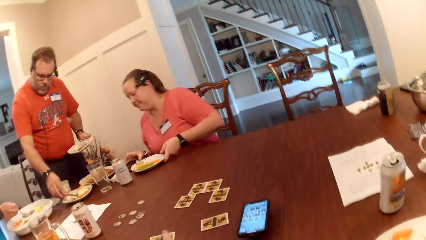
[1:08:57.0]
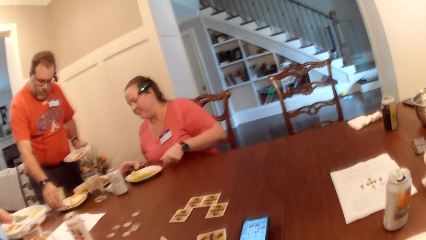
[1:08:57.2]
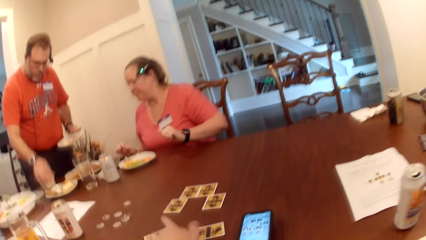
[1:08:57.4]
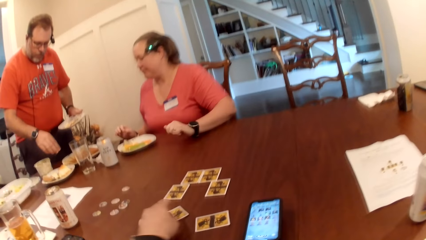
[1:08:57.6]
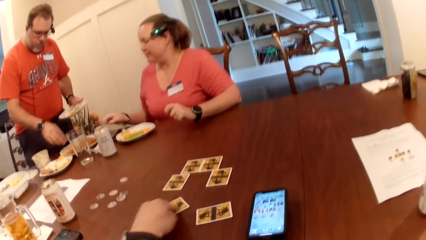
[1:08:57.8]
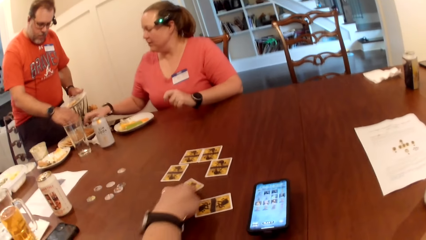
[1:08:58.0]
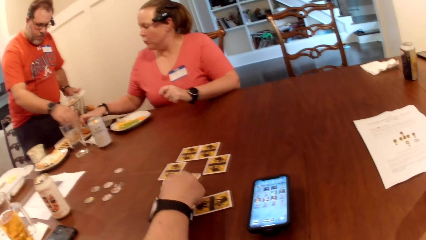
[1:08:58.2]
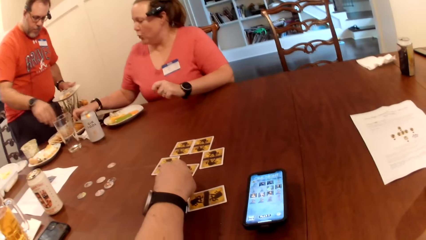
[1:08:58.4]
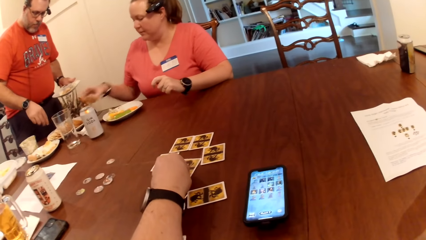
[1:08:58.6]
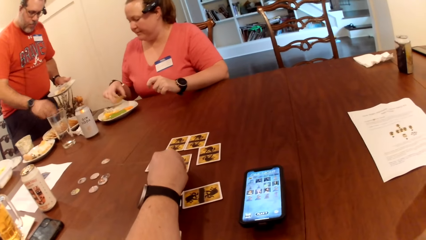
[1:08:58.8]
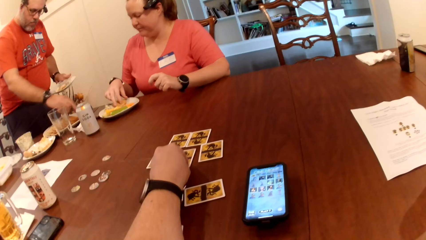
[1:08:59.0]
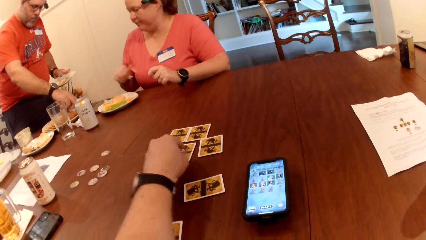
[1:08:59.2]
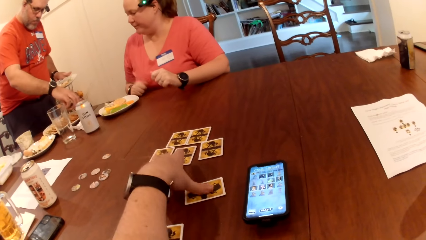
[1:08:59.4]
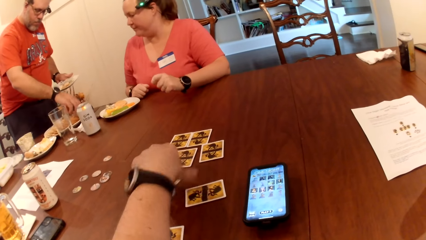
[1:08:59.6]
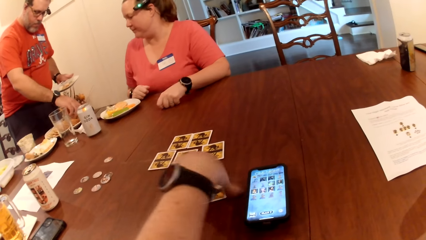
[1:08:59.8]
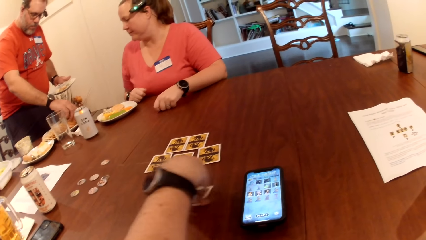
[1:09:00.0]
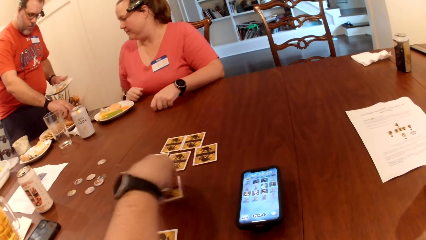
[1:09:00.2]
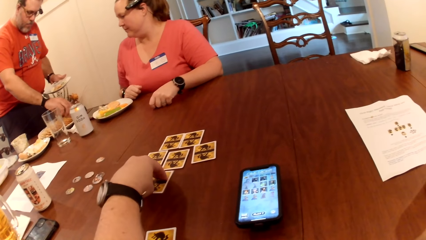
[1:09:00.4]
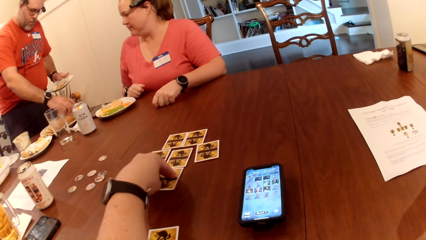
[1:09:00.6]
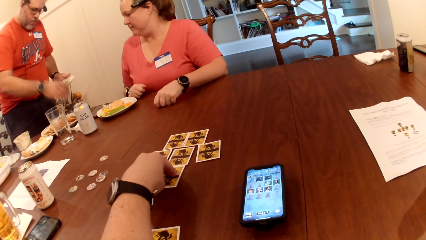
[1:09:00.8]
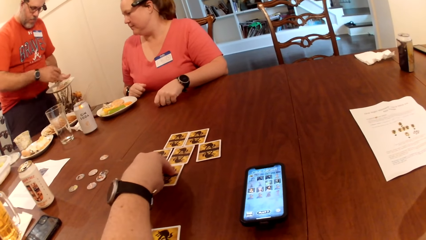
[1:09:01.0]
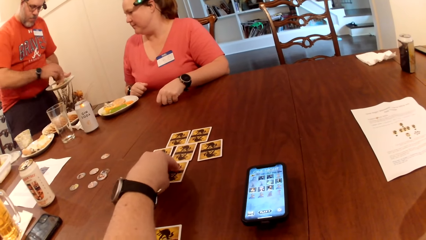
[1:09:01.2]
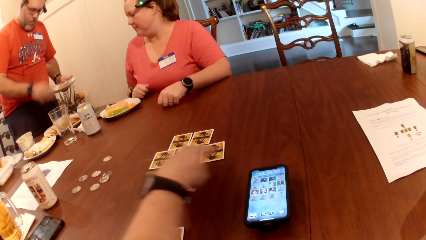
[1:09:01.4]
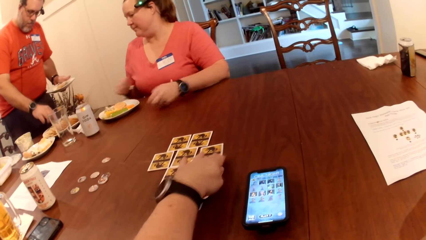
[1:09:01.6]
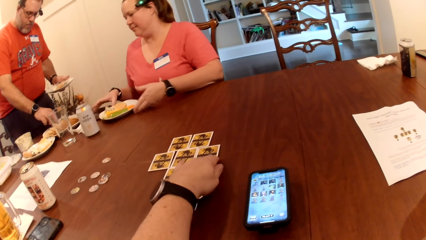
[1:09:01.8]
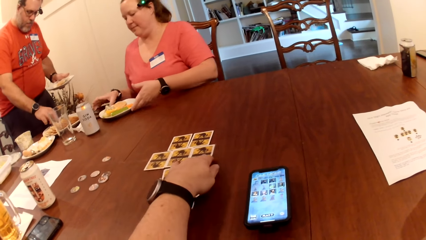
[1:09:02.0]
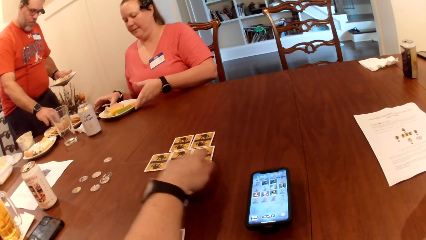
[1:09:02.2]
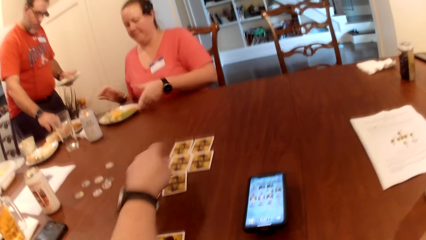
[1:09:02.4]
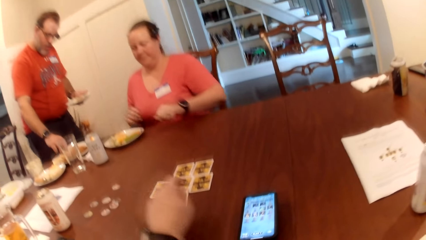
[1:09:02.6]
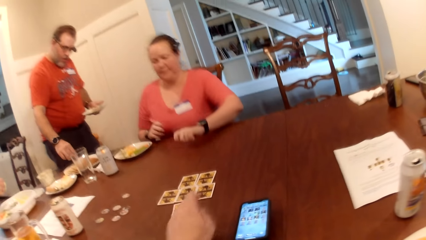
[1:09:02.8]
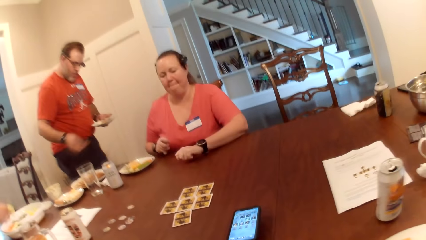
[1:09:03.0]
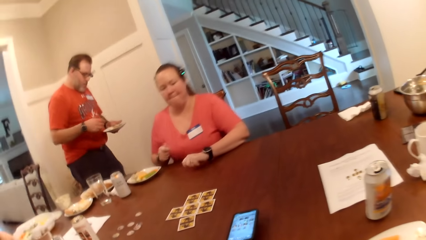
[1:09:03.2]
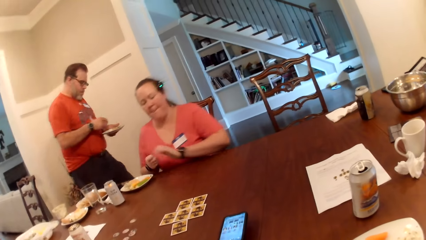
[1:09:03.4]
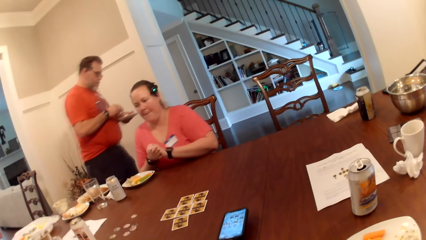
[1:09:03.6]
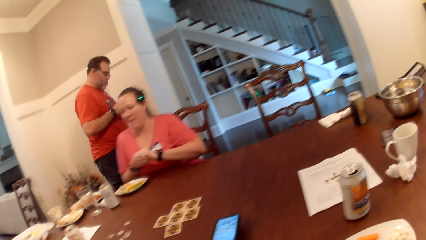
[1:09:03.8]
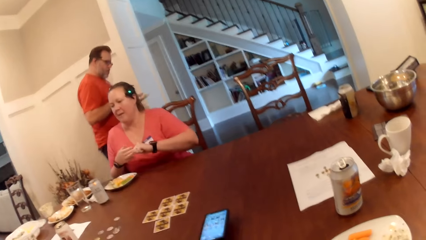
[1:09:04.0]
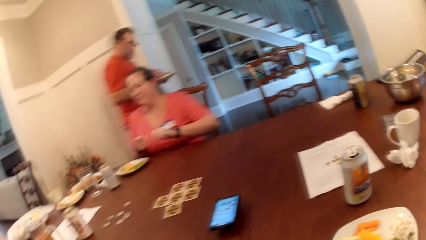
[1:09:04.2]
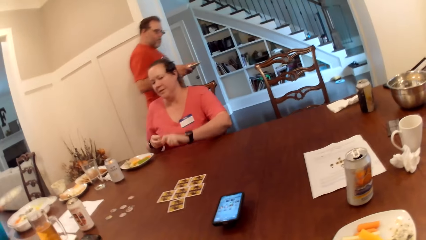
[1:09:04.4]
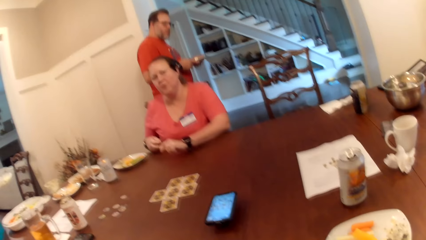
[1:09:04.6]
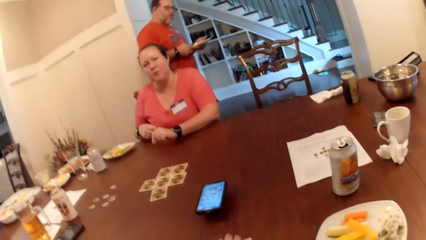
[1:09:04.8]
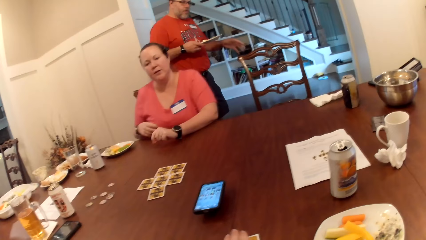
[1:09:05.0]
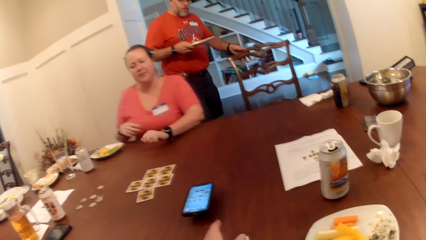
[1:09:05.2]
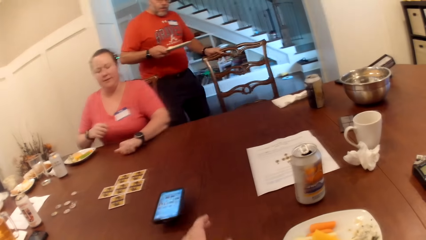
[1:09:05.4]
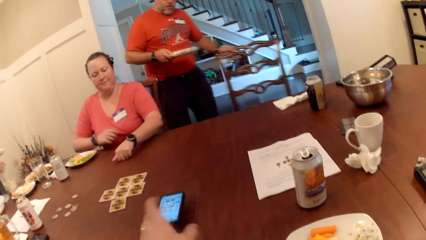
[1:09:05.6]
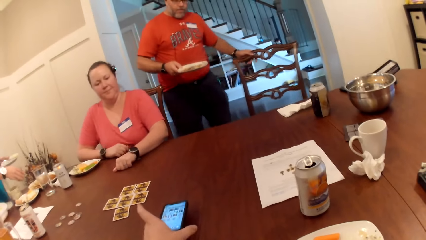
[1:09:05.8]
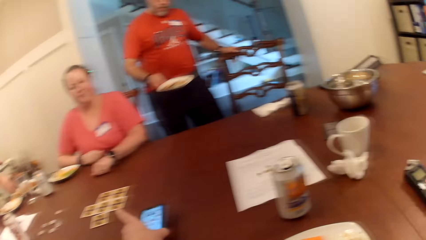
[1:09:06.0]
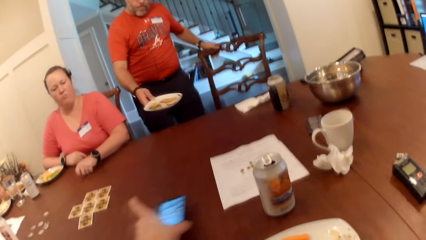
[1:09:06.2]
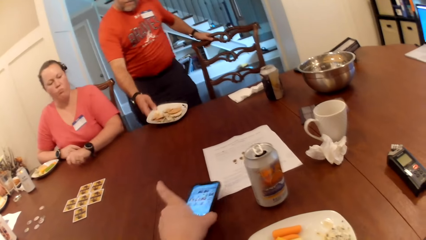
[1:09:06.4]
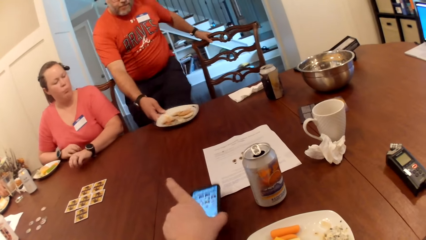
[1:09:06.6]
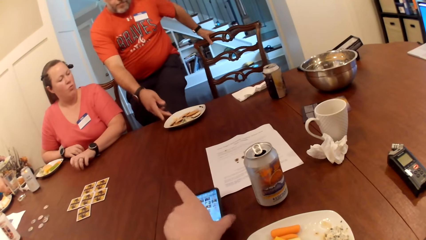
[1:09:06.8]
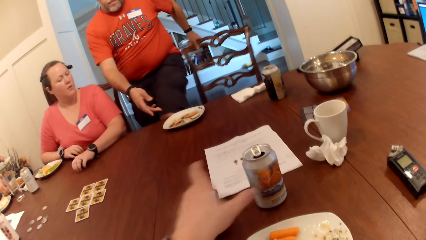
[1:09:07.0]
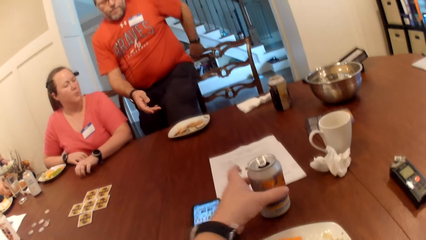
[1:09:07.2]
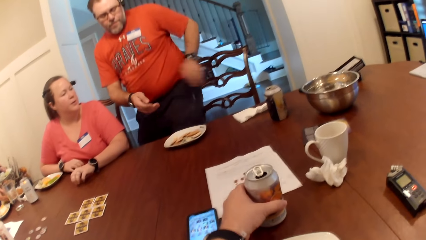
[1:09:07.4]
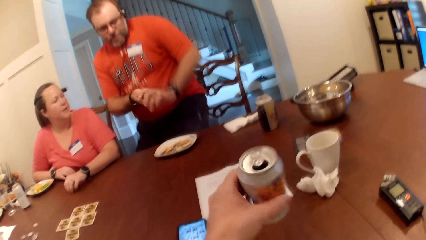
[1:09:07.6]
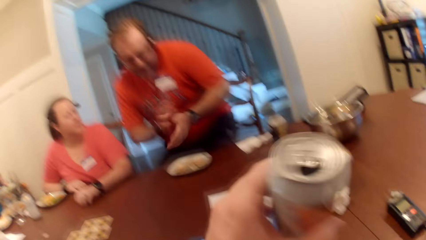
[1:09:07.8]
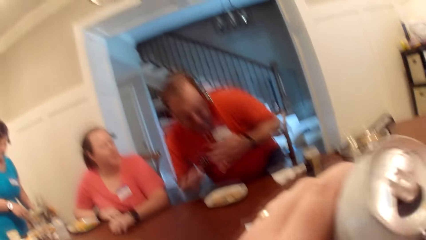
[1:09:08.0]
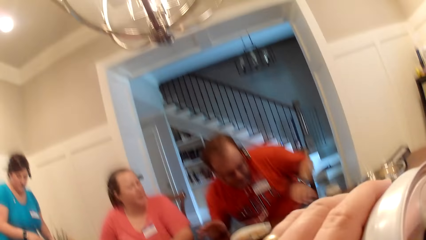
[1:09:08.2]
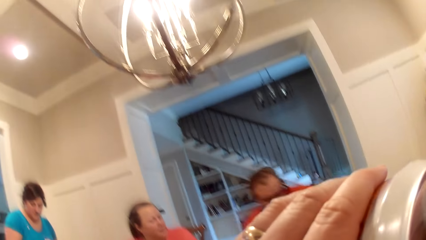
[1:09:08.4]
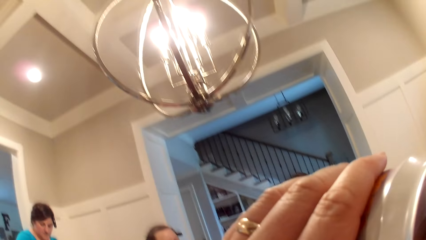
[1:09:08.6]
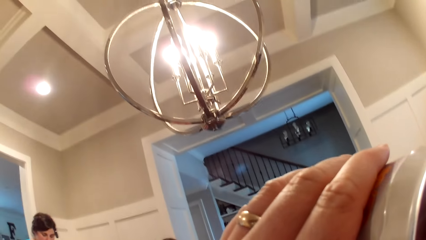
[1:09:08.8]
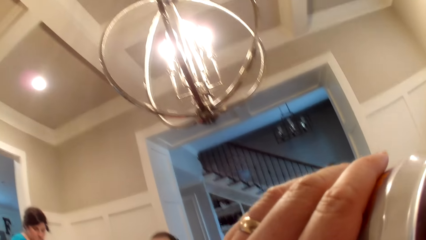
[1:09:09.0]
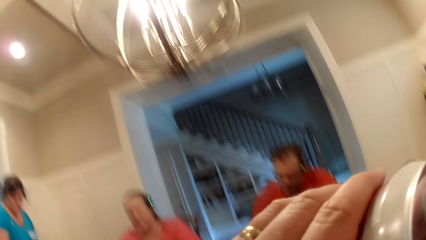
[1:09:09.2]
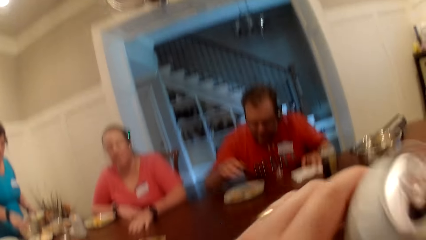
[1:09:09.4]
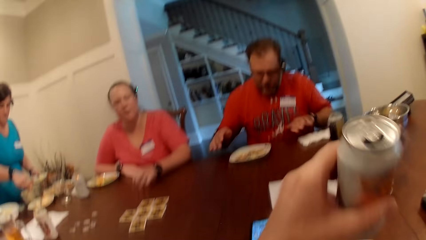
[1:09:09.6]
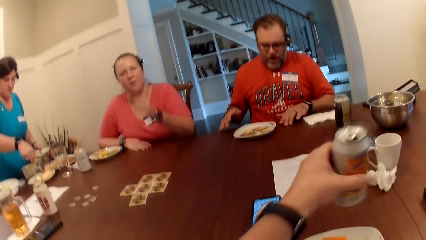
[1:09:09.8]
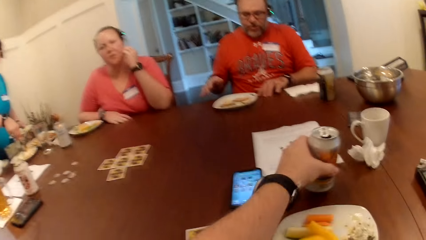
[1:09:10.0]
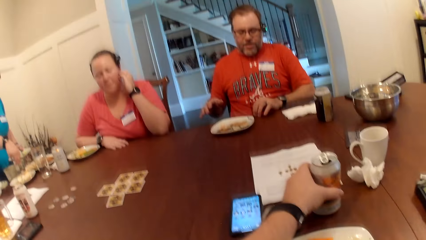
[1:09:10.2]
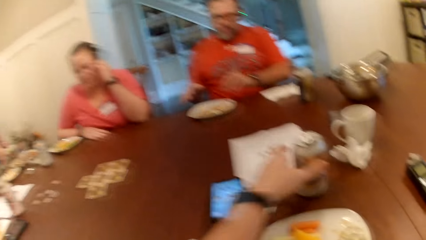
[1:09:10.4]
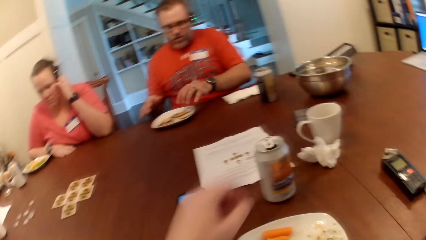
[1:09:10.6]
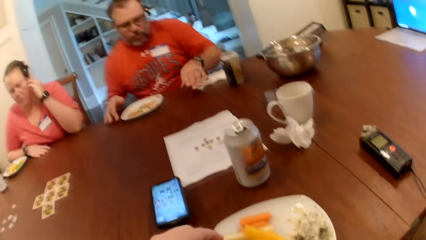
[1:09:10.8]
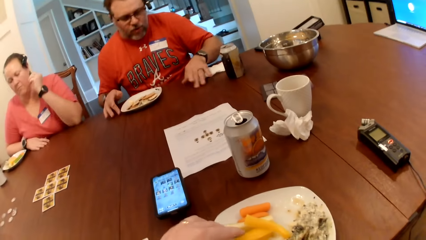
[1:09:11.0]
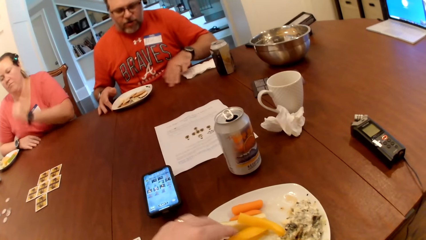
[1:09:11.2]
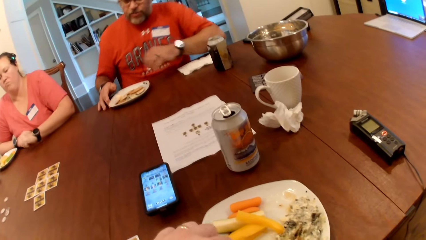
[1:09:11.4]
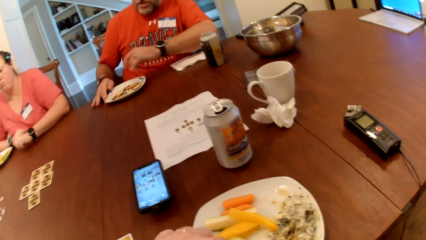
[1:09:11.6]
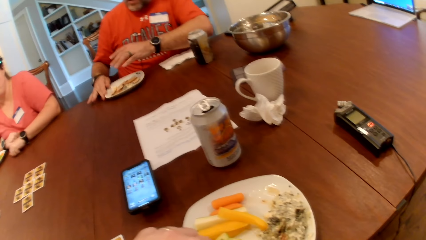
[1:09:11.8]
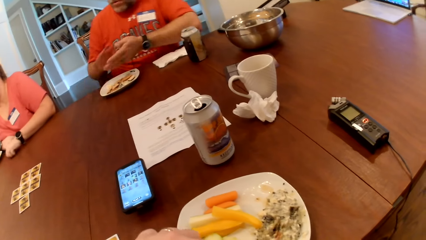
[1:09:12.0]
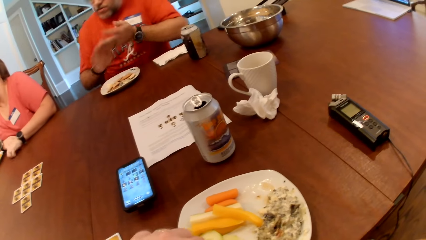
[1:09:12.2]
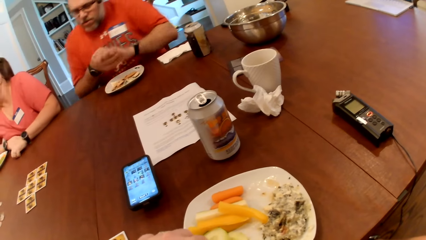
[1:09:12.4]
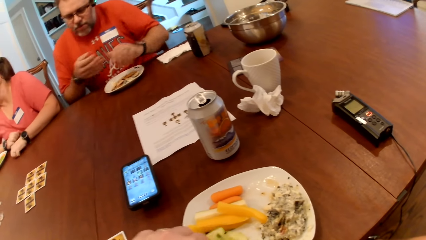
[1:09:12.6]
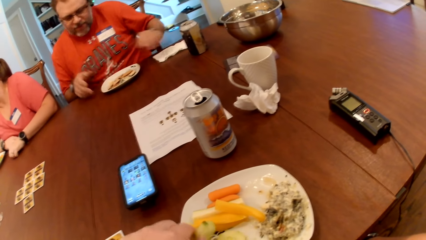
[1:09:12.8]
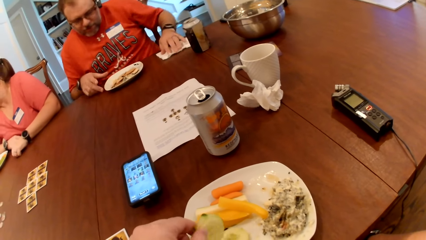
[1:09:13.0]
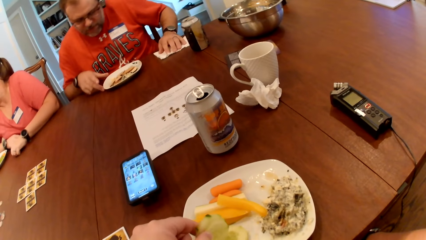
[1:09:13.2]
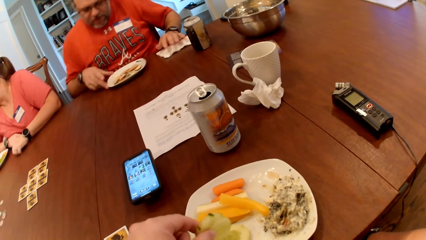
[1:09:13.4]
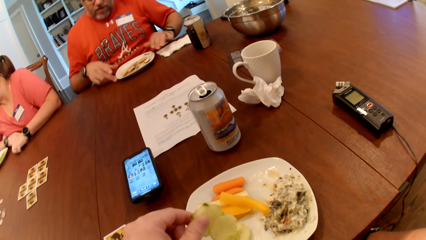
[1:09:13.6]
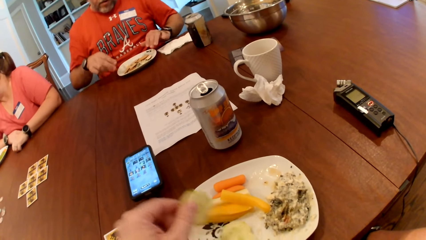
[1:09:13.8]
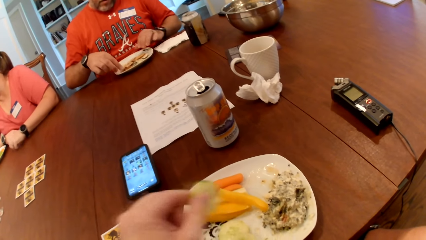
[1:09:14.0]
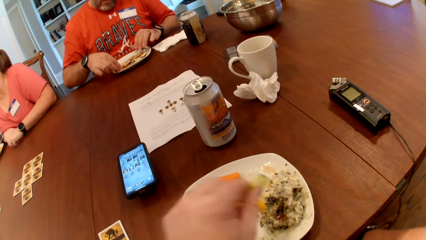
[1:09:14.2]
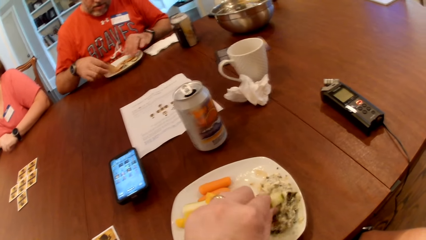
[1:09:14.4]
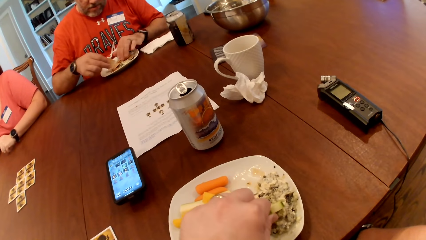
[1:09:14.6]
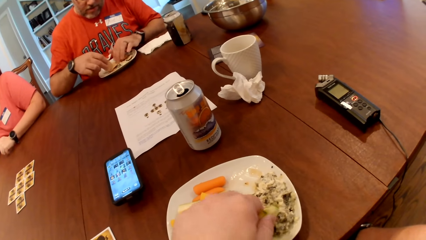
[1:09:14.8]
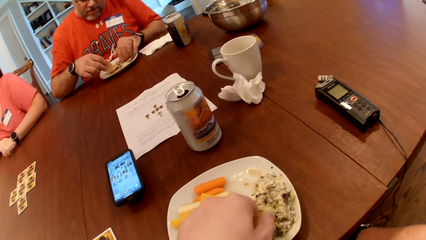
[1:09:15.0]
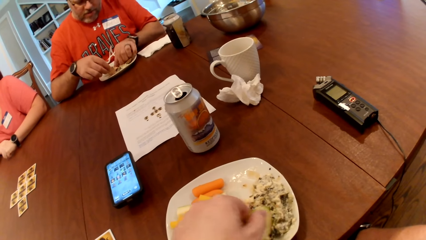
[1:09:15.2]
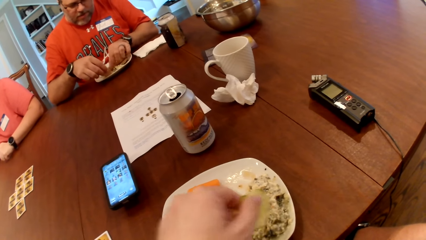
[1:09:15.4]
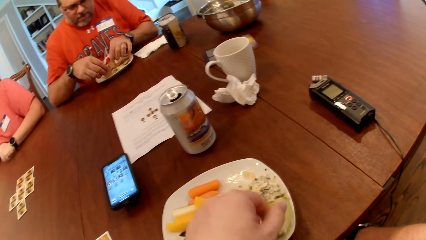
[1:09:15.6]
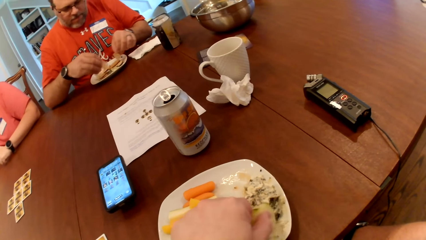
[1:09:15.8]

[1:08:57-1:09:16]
The man places the knife in a plate with his right hand. The camera wearer drags the card on the table with his left hand. The third woman puts a biscuit on the plate with her right hand. The man picks a biscuit from the plate with his right hand. He does it repeatedly. He picks biscuits from the plate with his right hand and drags the chair on a floor with his left hand. The camera wearer drags the mobile phone on the table with his left hand. The man drops the plate on the table with his right hand. The camera wearer carries a can of drink from the table with his left hand. He drinks from the can with his left hand. He drops the can on the table with his right hand. He picks the cucumber from the plate with his left hand. He eats. The man picks the biscuit from the plate.
